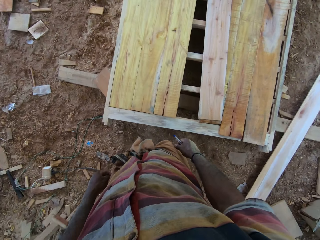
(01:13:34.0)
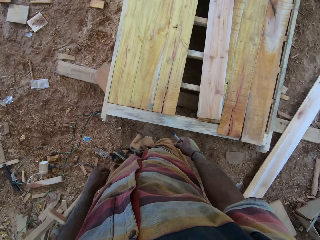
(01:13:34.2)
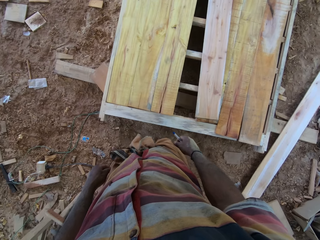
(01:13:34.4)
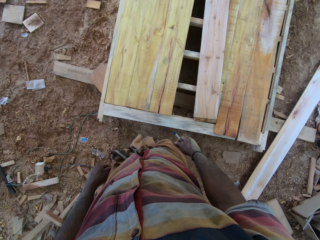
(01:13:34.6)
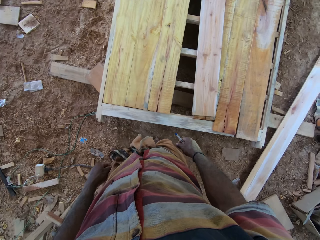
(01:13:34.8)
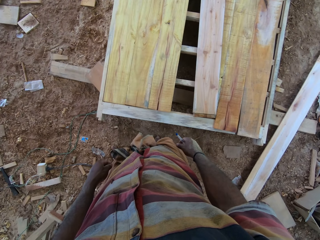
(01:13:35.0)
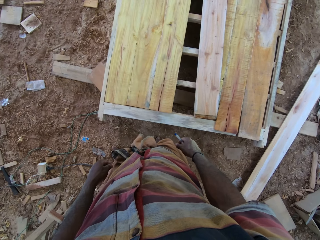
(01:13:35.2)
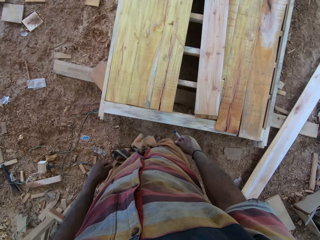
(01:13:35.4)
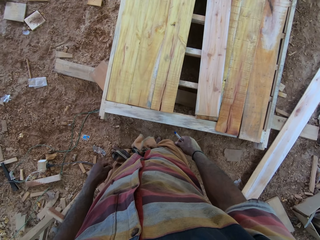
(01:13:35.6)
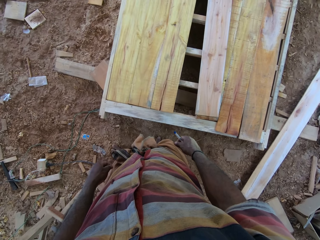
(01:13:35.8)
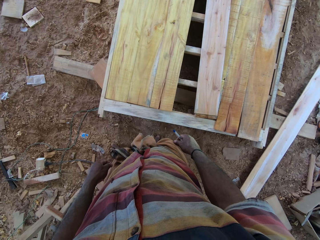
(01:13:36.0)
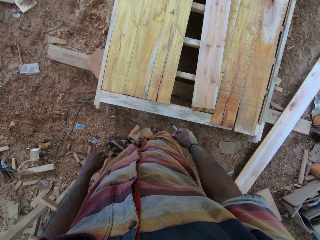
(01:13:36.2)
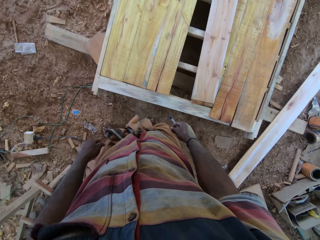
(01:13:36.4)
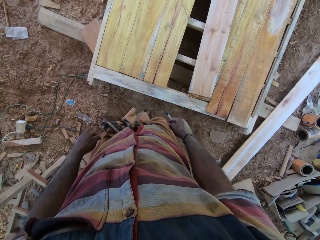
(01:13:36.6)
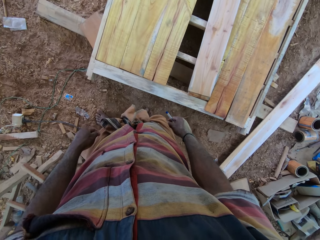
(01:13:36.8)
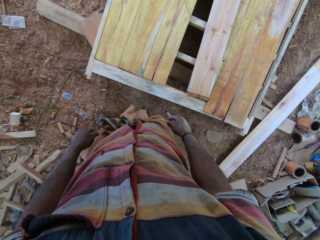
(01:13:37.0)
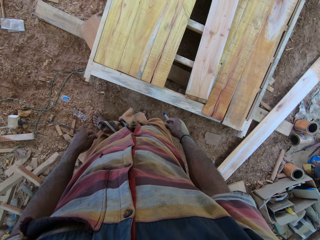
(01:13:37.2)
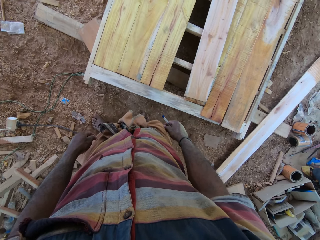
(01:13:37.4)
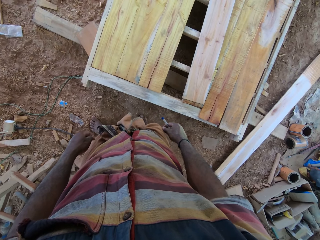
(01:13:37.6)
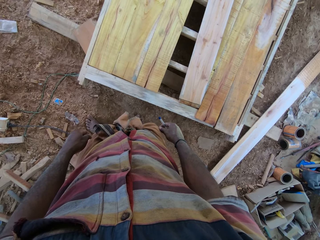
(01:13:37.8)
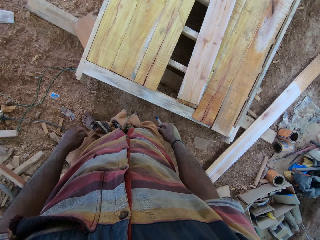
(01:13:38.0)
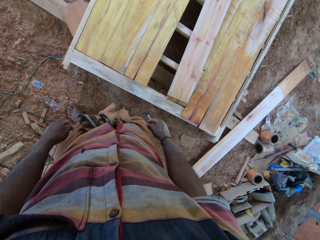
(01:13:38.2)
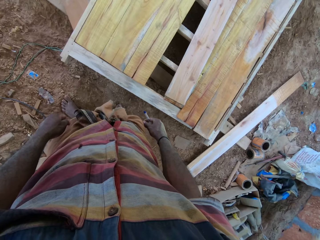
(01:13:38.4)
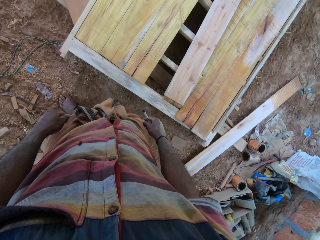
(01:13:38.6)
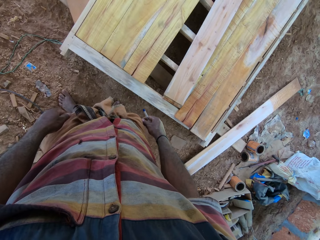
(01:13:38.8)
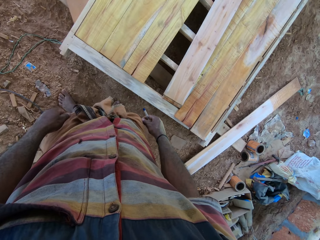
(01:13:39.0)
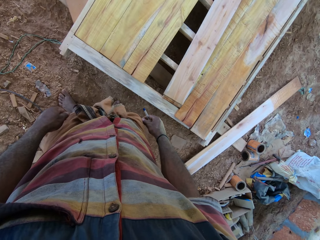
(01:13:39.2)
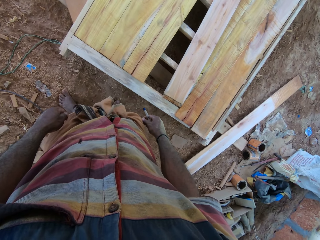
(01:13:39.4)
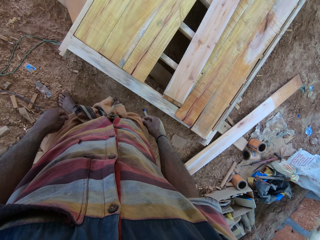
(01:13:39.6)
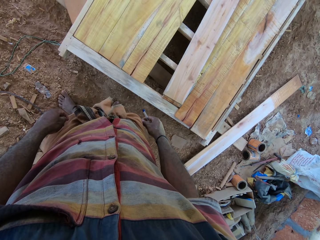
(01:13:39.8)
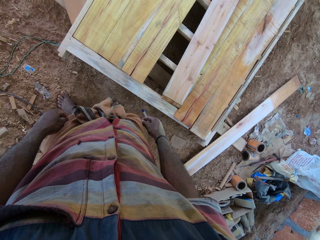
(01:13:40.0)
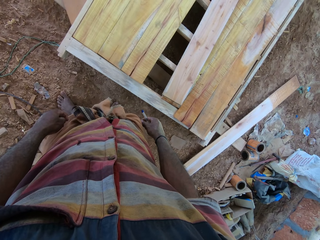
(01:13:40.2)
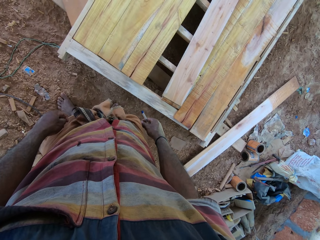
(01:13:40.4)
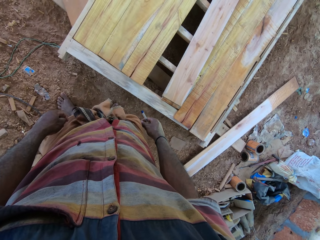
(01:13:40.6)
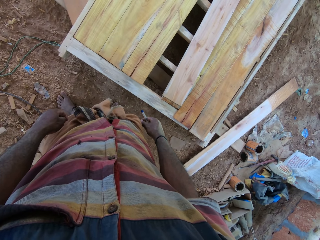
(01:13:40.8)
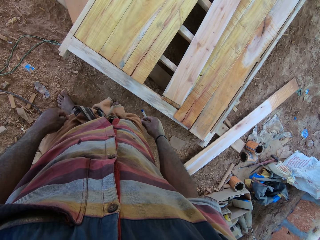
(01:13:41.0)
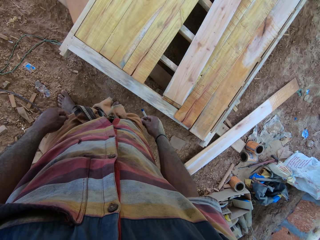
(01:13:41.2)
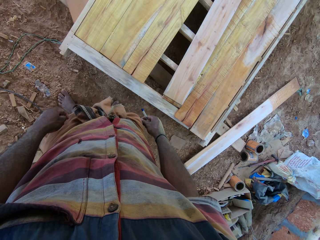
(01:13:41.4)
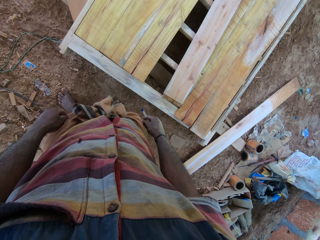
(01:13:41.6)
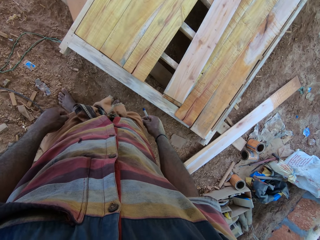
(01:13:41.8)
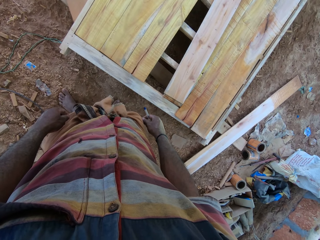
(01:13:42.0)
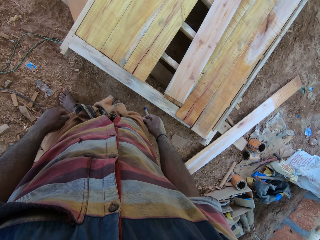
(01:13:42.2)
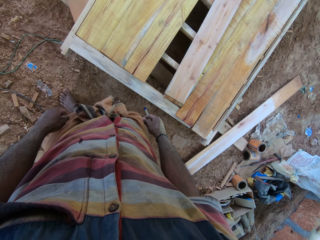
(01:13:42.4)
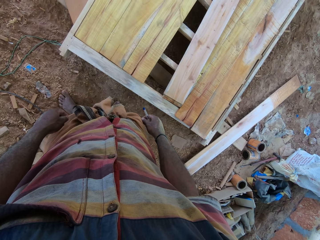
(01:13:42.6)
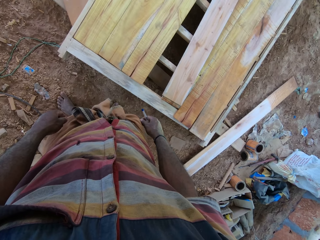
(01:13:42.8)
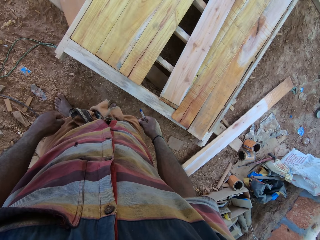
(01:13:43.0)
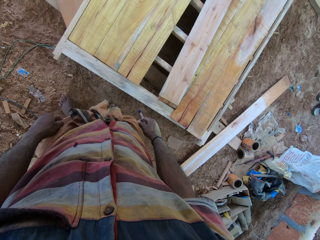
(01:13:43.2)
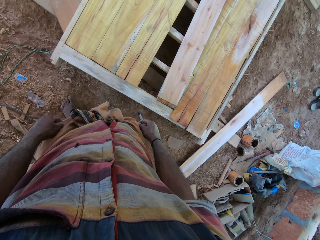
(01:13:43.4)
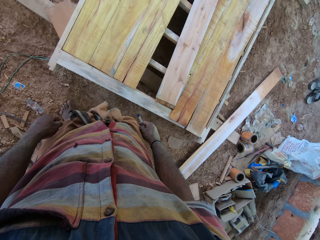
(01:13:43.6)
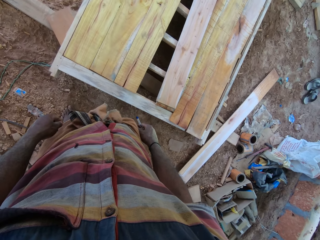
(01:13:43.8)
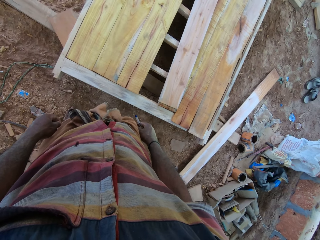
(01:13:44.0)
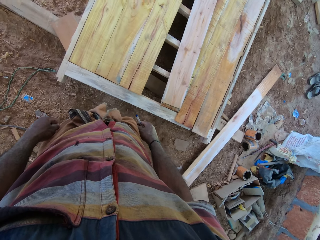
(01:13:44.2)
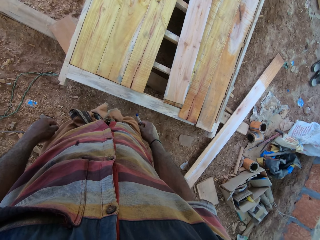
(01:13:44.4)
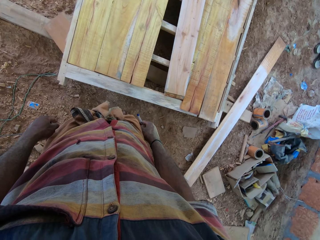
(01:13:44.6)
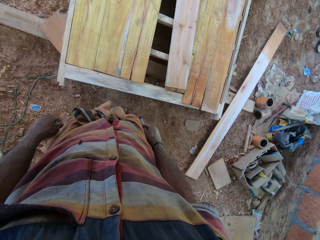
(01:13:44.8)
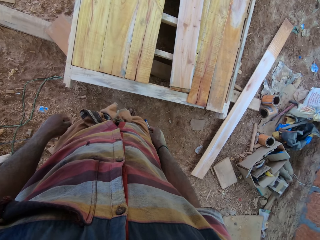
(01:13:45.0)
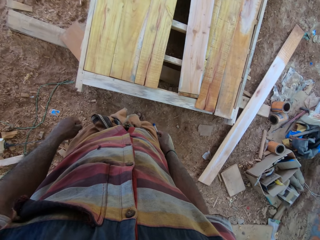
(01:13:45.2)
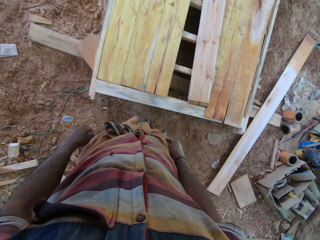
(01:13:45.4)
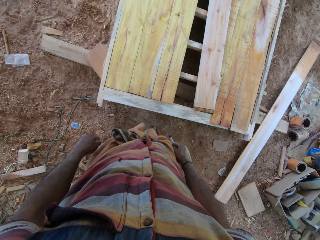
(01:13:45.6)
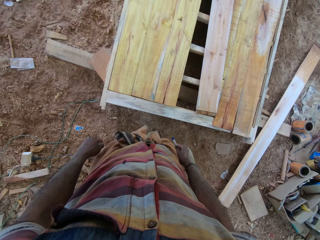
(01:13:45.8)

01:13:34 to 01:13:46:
The camera wearer stares at the timbers.

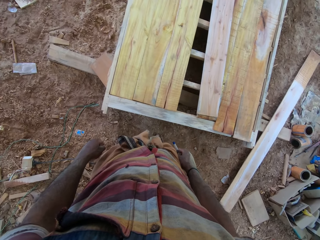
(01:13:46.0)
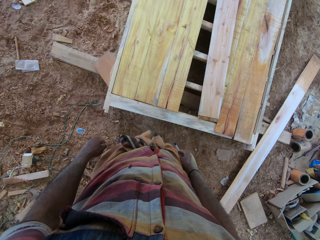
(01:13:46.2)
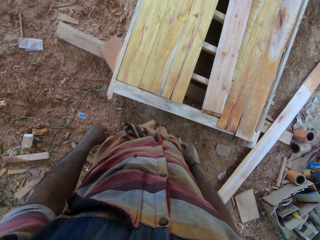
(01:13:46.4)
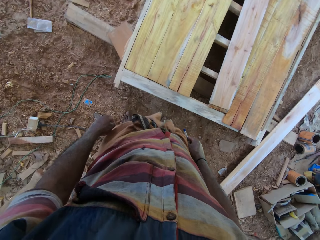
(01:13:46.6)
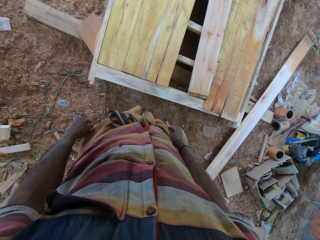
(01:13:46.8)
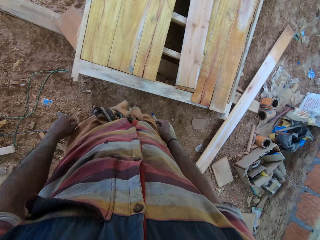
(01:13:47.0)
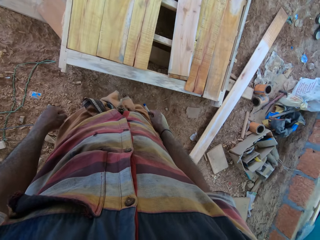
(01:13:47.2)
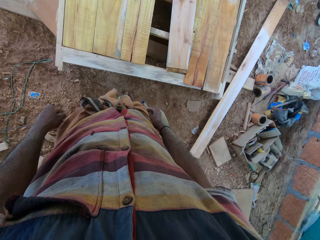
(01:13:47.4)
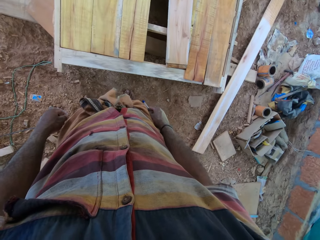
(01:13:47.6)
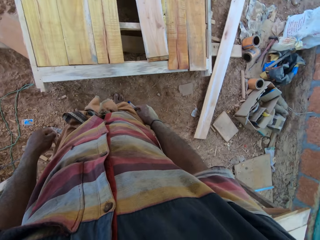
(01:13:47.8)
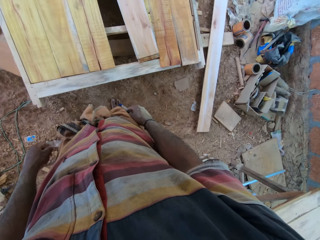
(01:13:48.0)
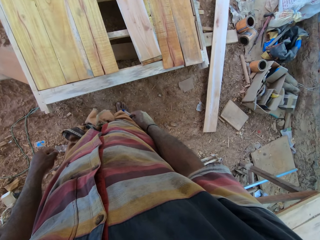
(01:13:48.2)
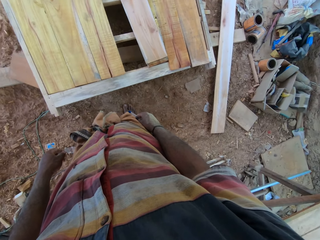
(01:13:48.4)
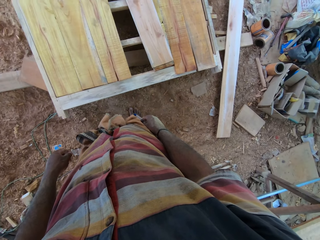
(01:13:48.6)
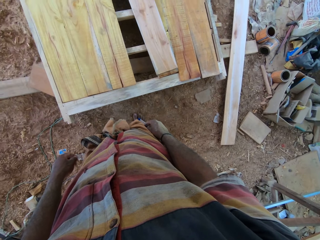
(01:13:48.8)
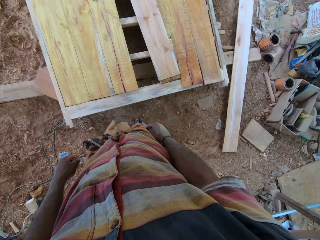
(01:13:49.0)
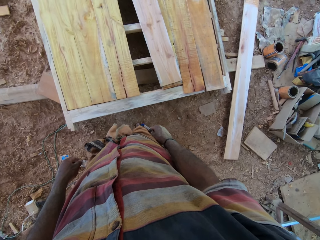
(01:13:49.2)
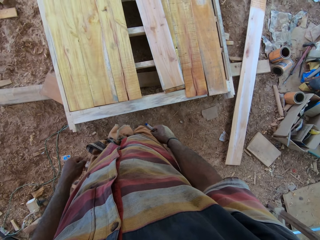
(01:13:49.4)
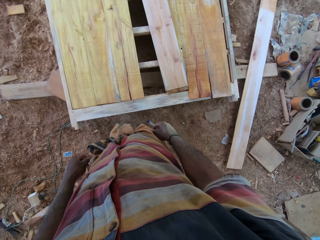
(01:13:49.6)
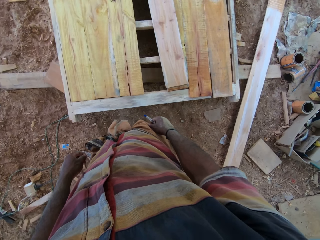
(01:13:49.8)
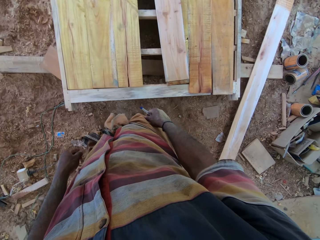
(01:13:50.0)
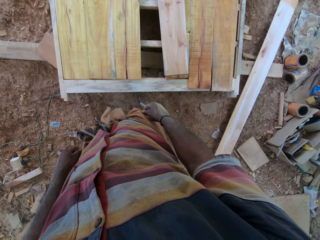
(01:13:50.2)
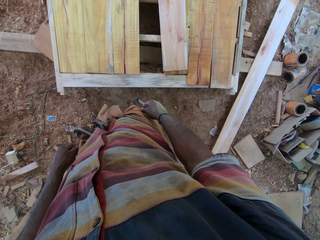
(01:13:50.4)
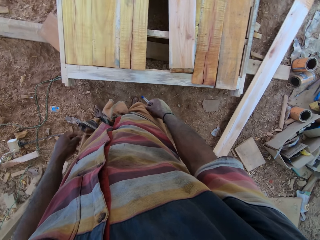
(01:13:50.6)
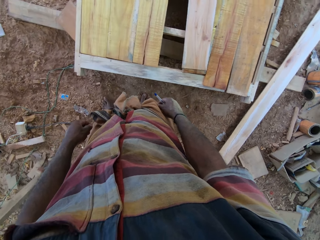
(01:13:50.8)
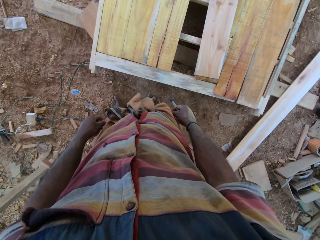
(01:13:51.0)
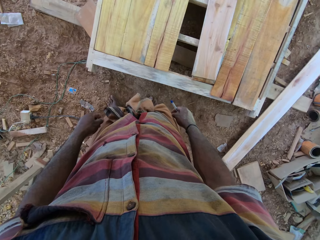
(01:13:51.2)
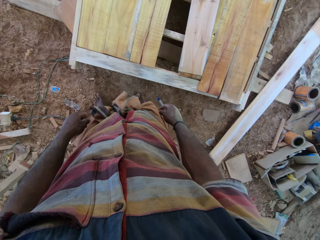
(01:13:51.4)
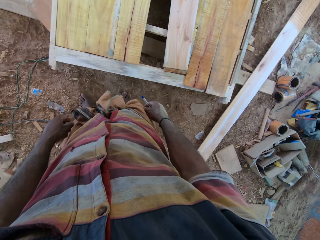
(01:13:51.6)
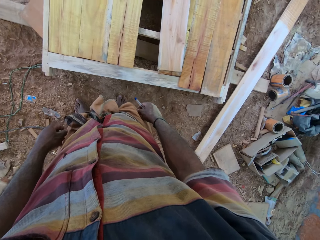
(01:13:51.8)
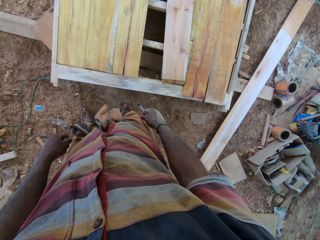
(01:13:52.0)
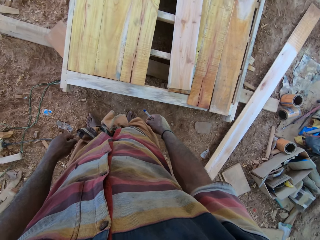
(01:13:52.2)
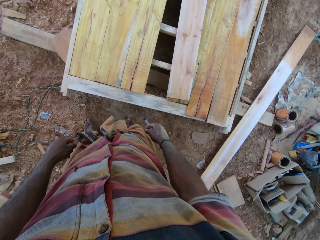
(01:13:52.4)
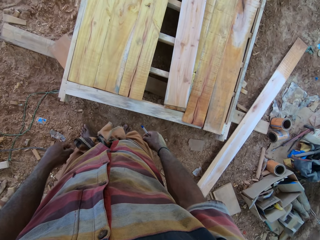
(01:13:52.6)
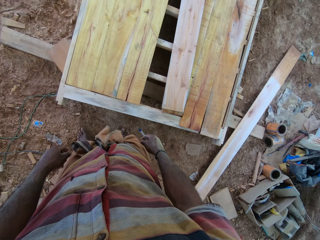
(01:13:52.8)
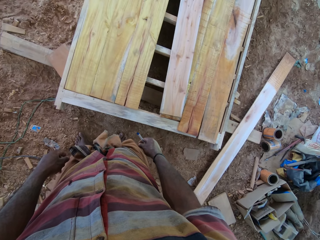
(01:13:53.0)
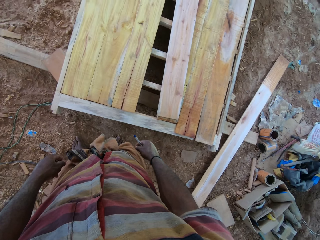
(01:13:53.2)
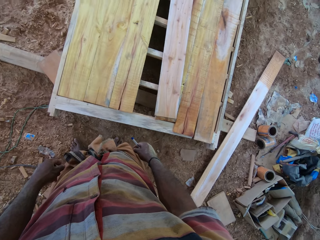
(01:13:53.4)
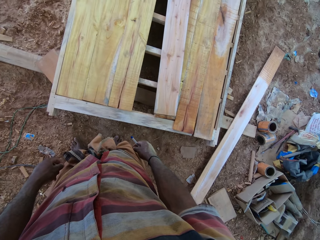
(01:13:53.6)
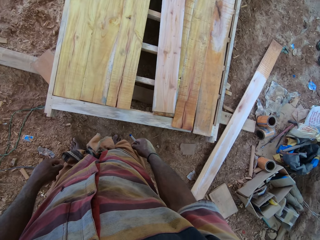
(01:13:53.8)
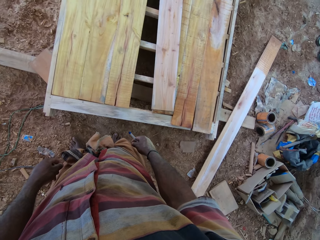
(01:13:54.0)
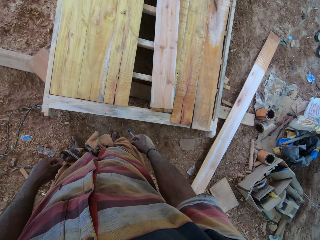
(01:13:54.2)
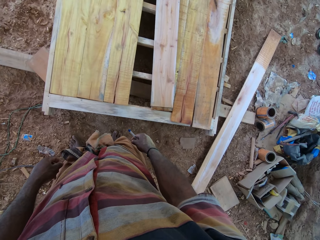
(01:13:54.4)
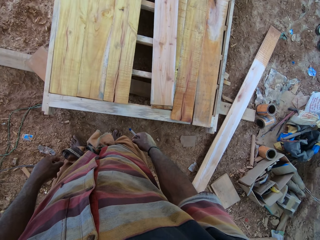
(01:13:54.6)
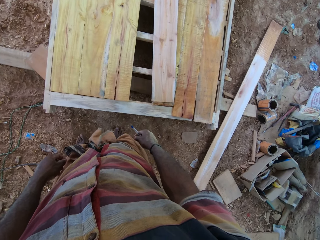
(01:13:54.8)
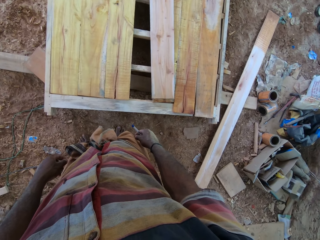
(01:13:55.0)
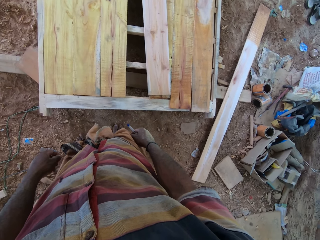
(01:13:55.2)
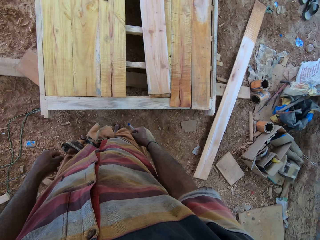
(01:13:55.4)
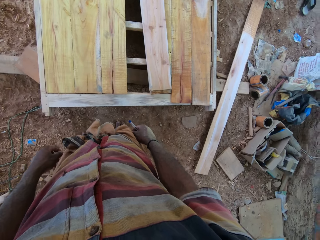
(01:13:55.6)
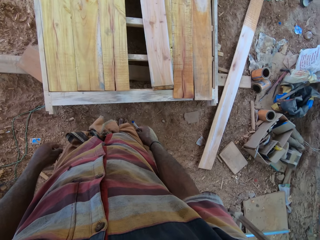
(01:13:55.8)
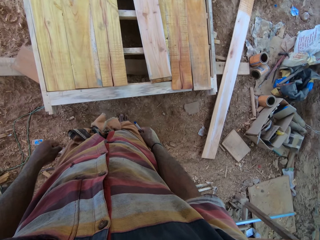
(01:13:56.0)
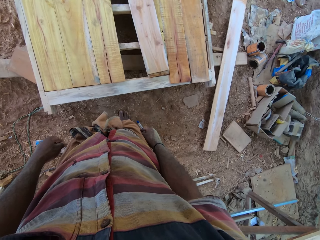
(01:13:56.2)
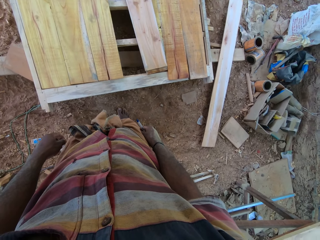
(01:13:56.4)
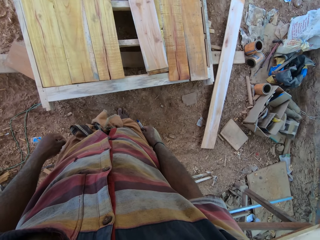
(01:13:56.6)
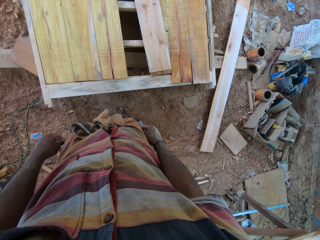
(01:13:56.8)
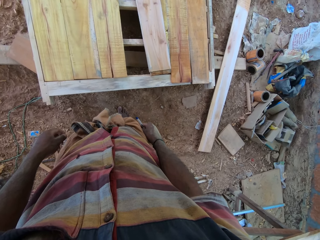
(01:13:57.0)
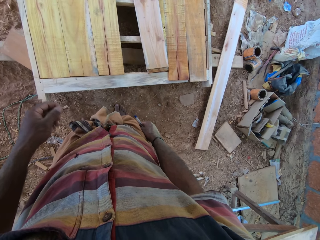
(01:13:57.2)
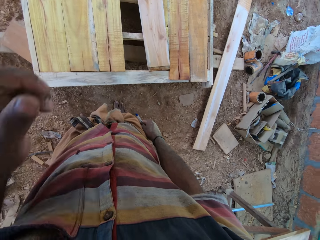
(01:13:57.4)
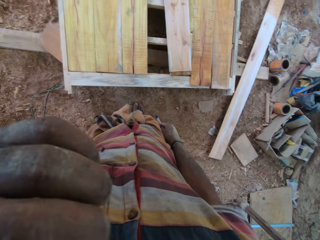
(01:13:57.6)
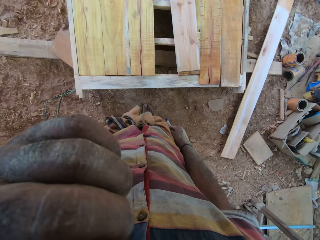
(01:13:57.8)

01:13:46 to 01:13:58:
The camera wearer talks to a man. The man talks to the camera wearer.
